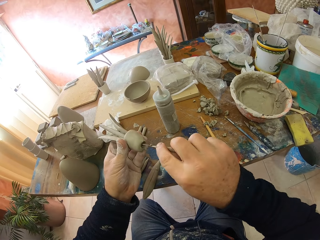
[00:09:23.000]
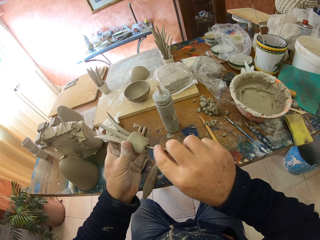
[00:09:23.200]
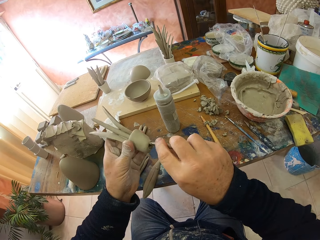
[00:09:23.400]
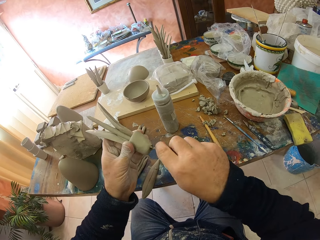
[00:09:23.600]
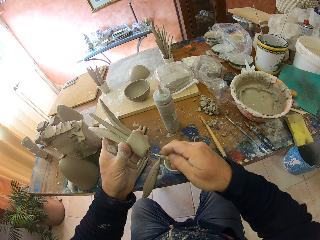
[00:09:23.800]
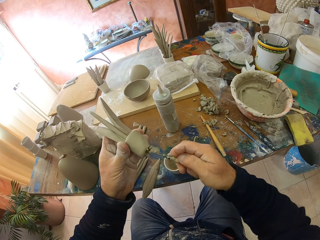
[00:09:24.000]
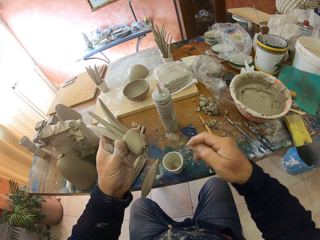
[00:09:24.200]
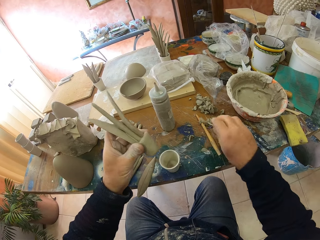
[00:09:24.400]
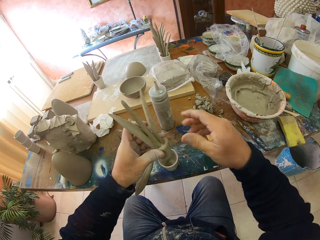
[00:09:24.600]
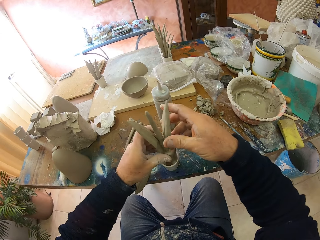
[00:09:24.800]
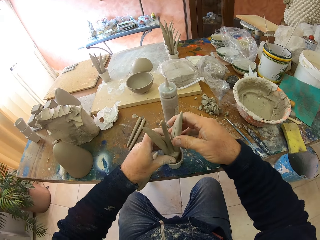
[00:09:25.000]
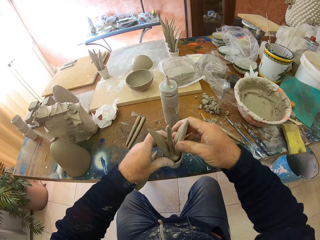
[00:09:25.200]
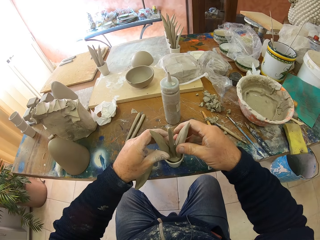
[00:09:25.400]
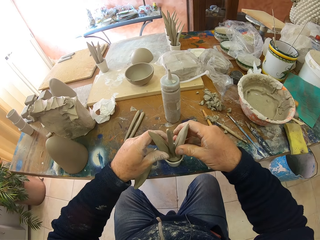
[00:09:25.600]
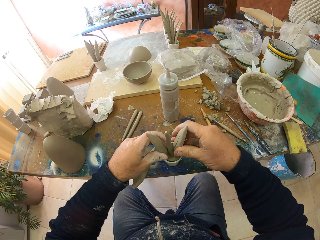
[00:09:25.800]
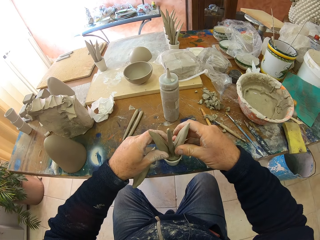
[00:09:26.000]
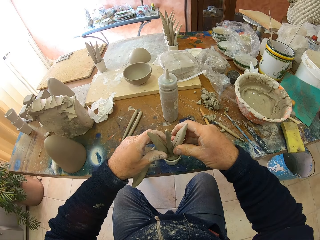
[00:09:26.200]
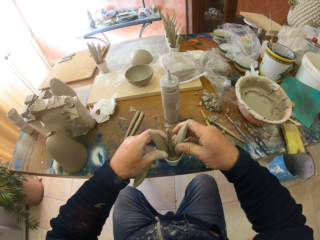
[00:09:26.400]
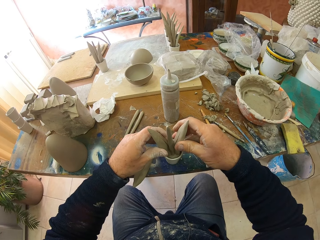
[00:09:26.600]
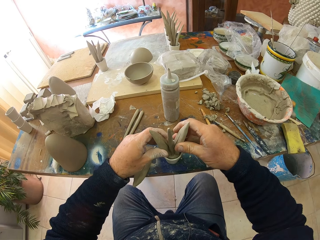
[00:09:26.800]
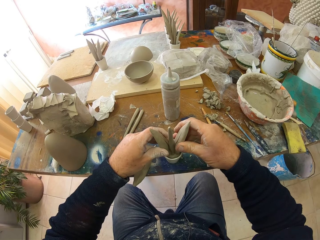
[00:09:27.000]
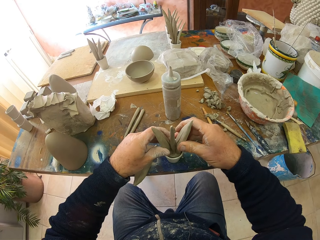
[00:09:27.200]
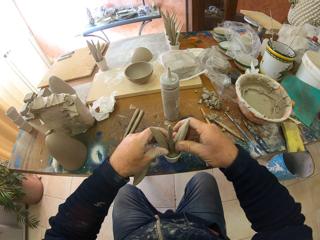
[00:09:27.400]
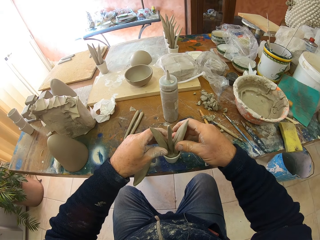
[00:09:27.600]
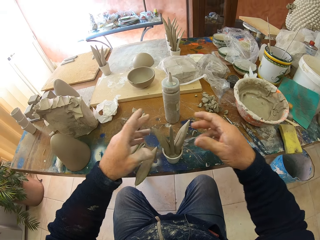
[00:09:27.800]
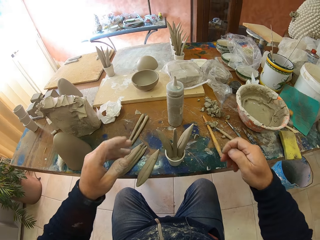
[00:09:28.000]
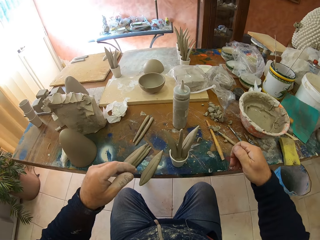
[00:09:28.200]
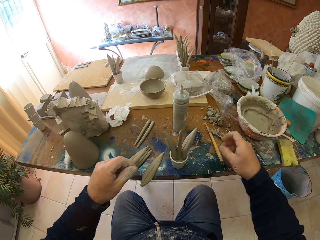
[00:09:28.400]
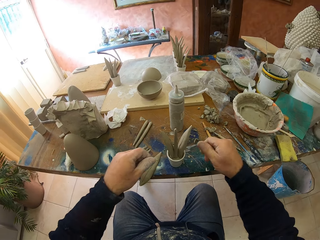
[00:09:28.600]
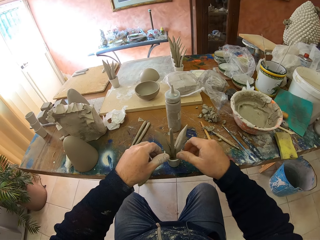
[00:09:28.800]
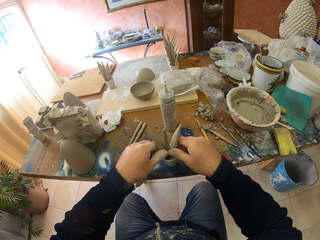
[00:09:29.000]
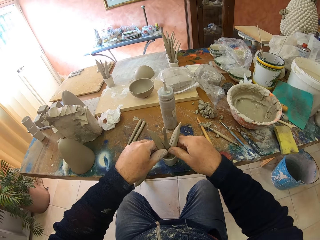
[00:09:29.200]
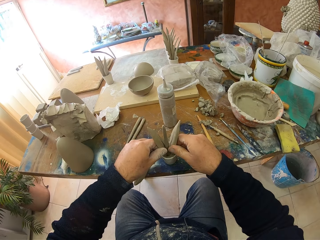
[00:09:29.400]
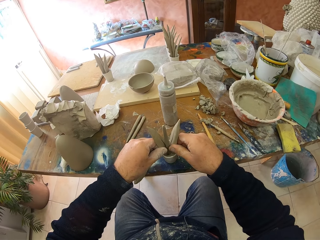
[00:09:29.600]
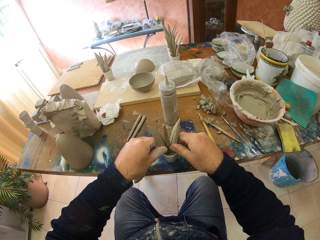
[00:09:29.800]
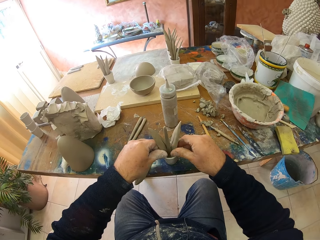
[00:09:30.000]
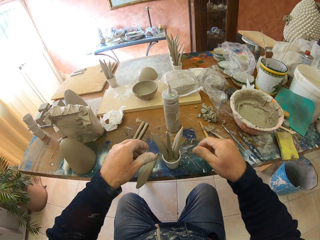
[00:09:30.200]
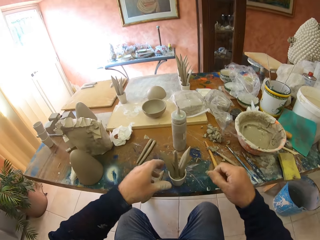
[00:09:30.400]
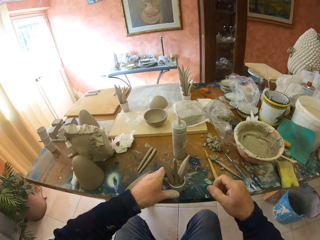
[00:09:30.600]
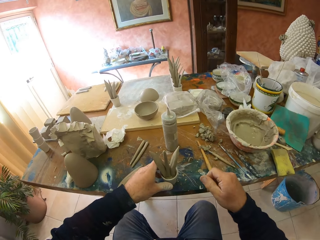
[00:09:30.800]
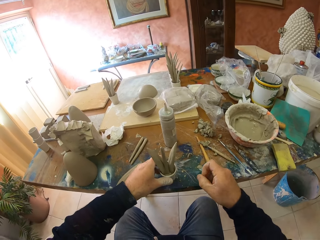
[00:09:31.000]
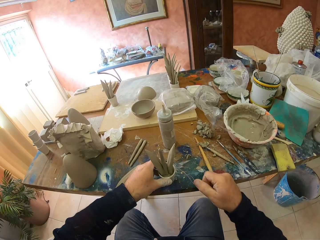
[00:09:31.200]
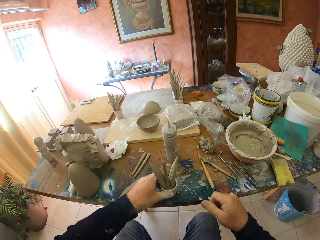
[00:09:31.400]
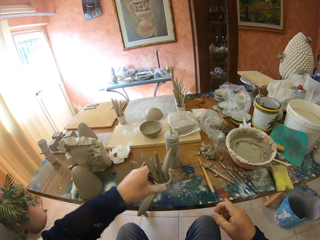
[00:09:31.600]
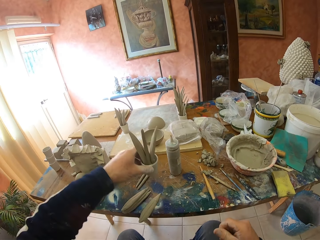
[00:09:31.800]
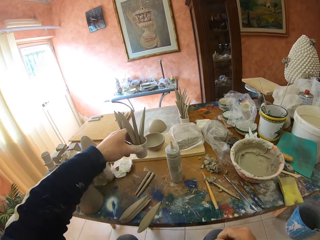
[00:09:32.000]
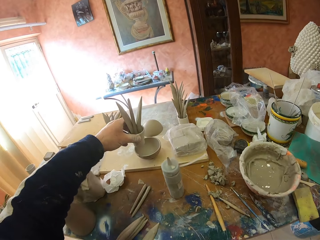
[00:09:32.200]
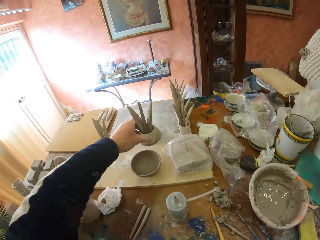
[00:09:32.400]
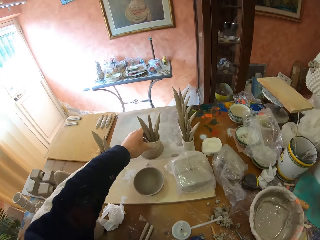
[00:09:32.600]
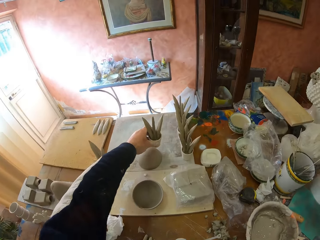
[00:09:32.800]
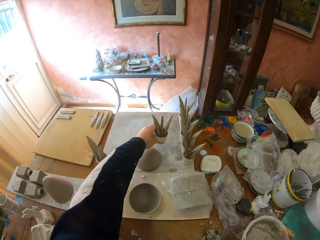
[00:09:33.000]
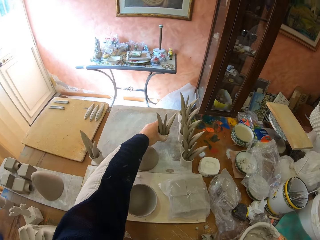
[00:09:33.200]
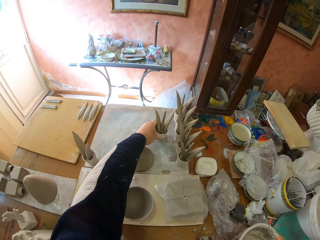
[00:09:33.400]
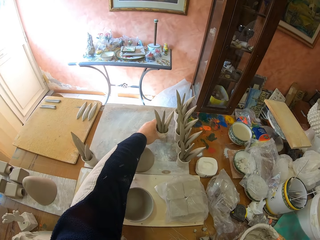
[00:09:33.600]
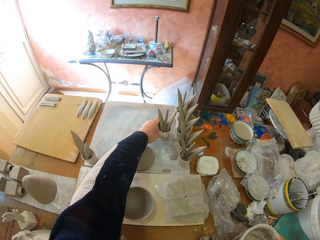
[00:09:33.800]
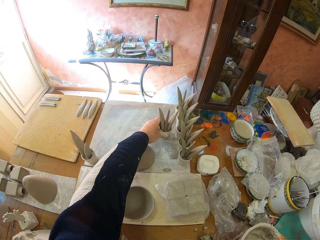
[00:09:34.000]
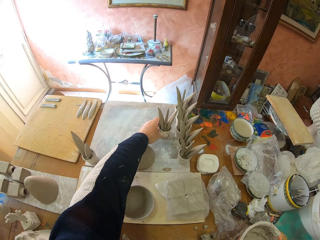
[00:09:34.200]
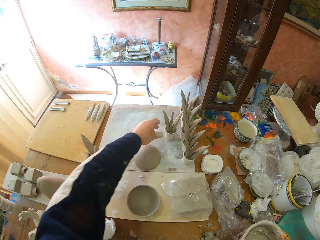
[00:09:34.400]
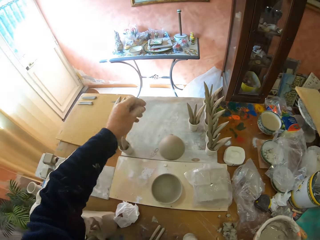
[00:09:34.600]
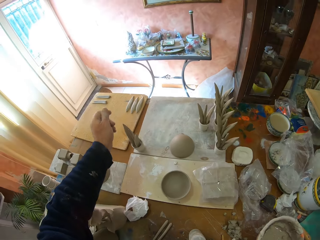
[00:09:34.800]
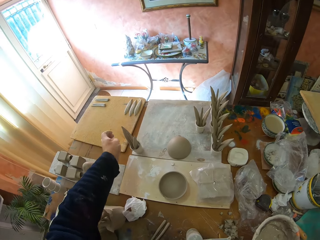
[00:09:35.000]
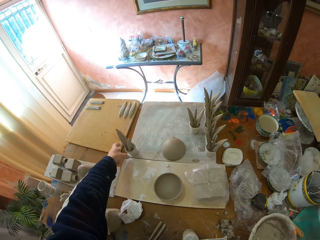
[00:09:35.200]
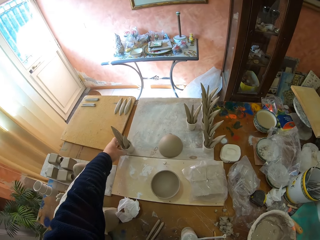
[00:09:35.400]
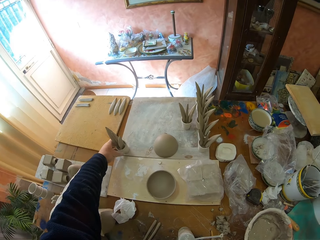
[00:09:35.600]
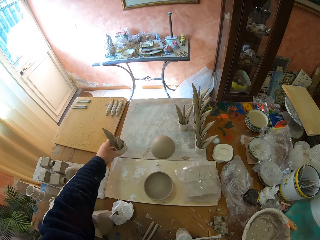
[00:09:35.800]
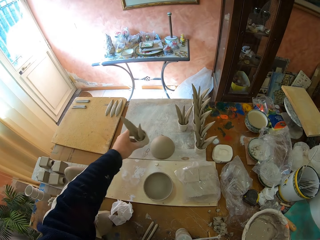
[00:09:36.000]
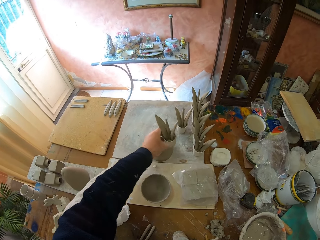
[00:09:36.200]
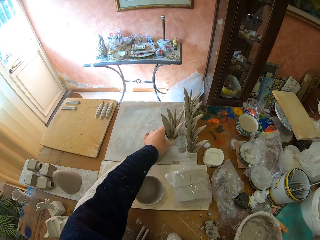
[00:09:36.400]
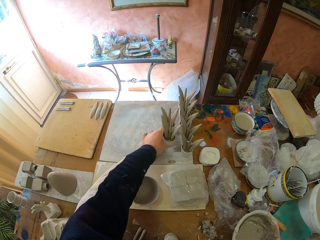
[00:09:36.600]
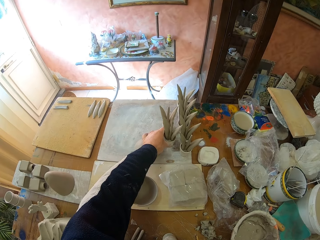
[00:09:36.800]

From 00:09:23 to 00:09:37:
The camera wearer puts the sculpting tool on the table. They put the sculpt in the container. They put the sculpt on the end of the table.

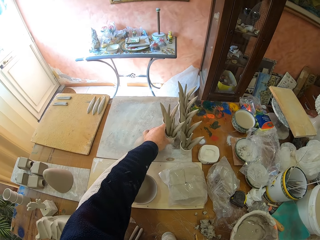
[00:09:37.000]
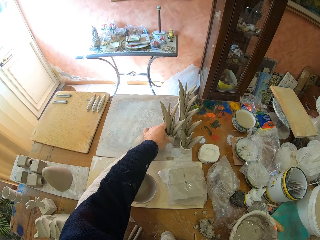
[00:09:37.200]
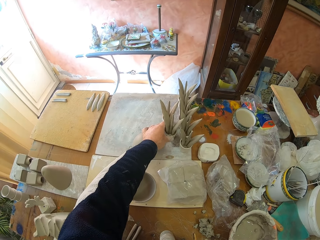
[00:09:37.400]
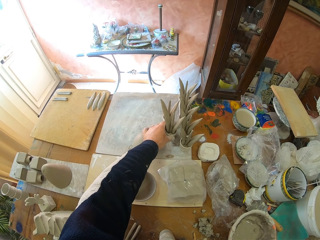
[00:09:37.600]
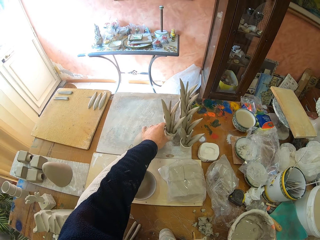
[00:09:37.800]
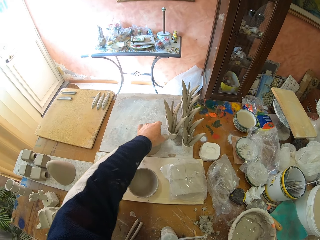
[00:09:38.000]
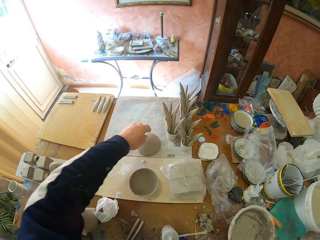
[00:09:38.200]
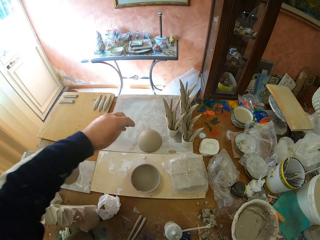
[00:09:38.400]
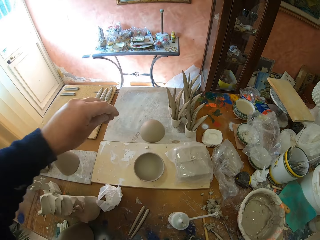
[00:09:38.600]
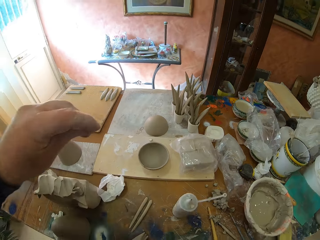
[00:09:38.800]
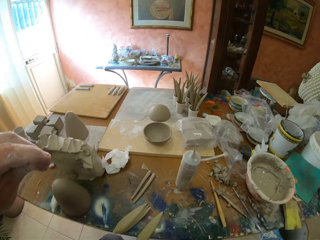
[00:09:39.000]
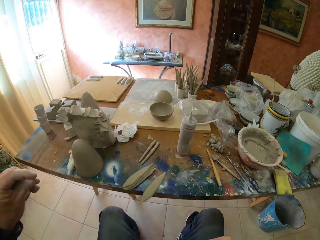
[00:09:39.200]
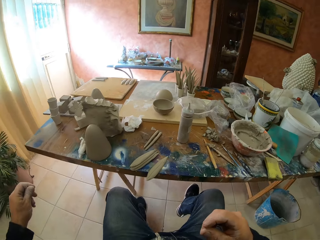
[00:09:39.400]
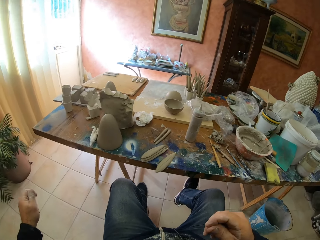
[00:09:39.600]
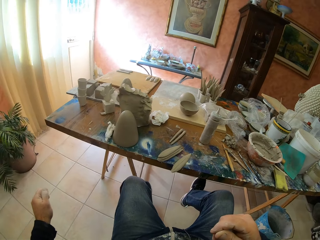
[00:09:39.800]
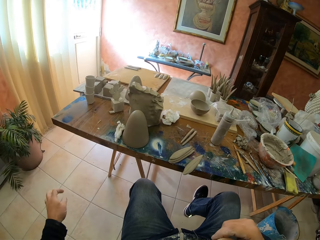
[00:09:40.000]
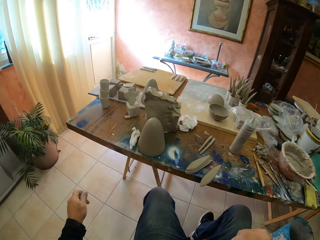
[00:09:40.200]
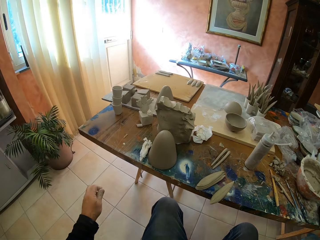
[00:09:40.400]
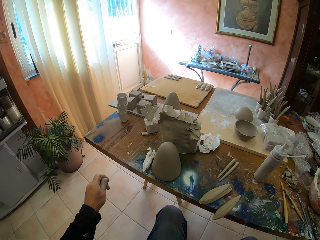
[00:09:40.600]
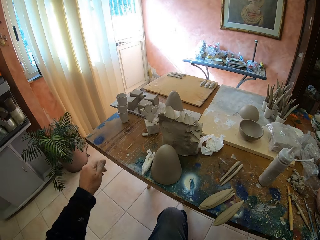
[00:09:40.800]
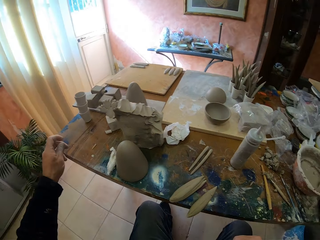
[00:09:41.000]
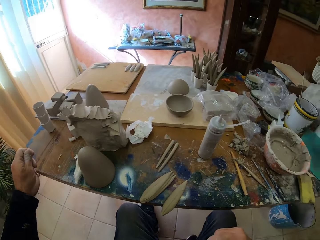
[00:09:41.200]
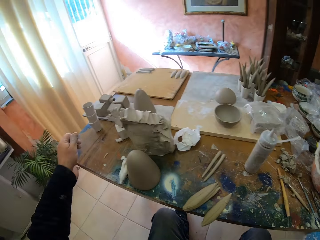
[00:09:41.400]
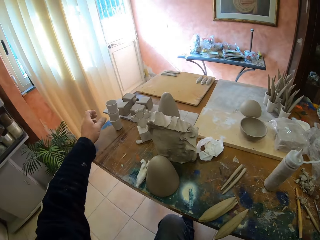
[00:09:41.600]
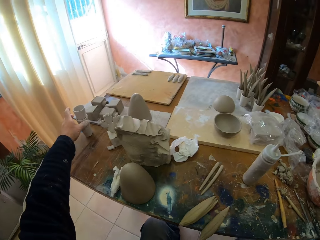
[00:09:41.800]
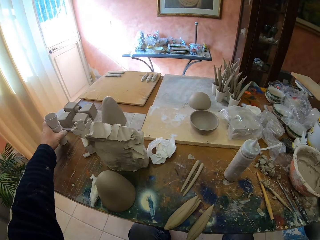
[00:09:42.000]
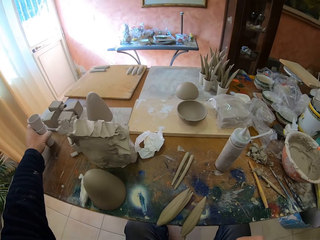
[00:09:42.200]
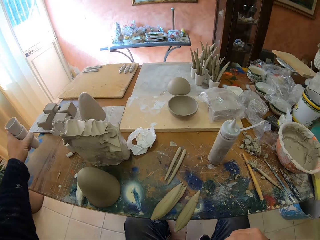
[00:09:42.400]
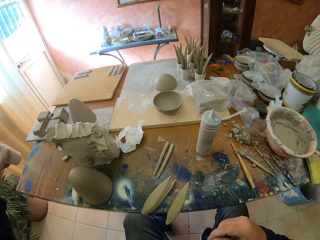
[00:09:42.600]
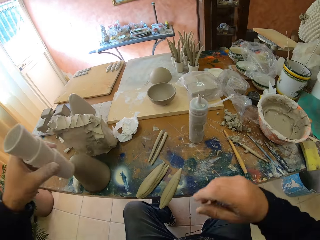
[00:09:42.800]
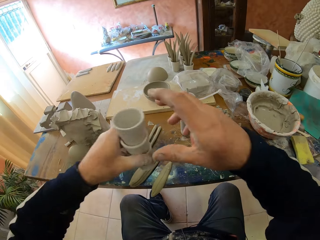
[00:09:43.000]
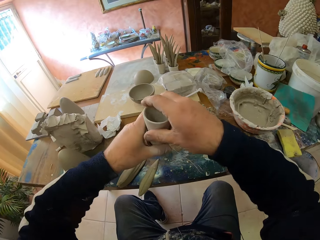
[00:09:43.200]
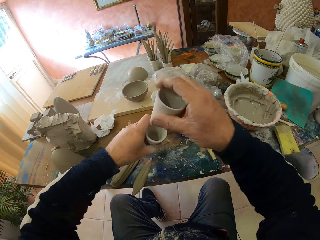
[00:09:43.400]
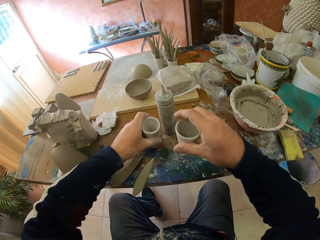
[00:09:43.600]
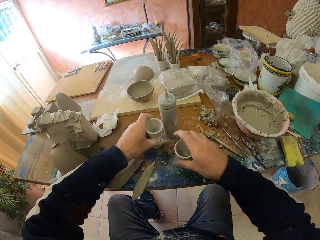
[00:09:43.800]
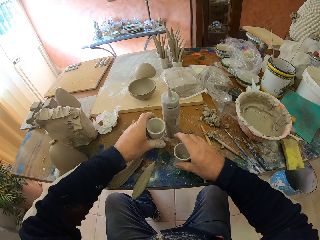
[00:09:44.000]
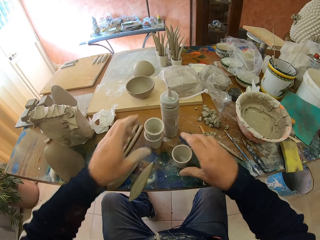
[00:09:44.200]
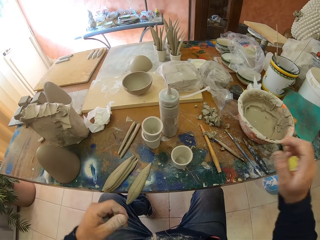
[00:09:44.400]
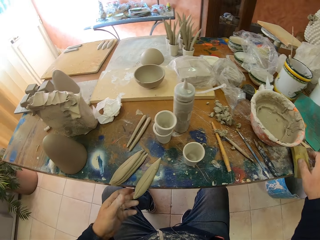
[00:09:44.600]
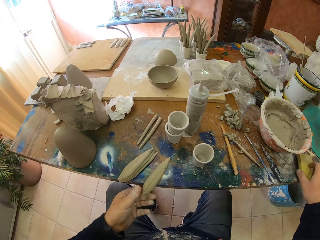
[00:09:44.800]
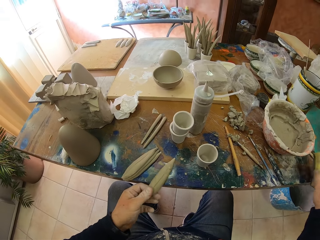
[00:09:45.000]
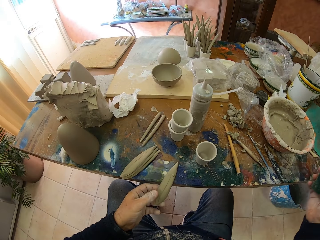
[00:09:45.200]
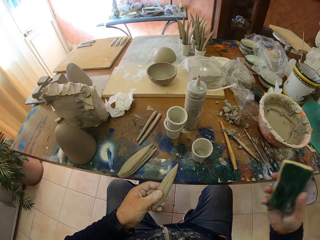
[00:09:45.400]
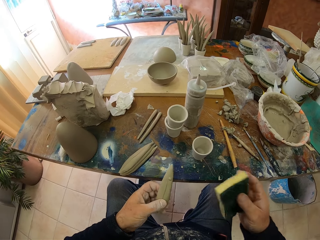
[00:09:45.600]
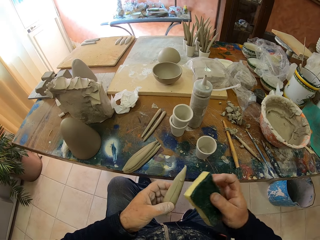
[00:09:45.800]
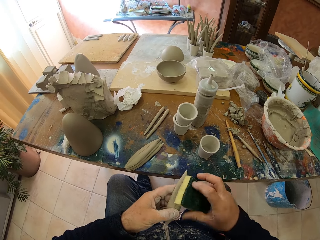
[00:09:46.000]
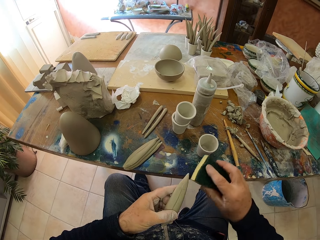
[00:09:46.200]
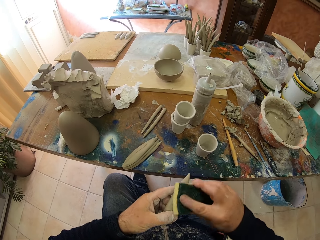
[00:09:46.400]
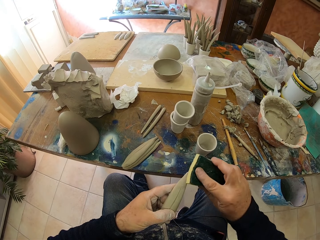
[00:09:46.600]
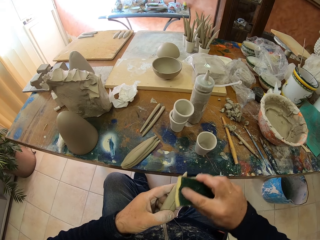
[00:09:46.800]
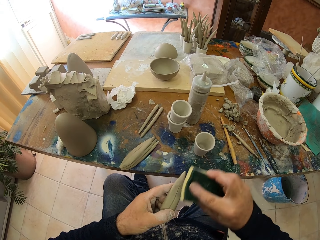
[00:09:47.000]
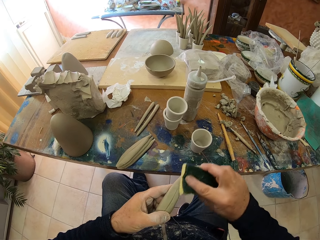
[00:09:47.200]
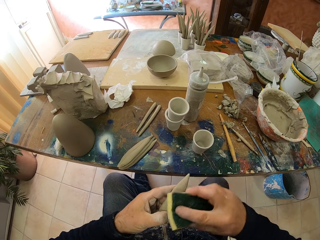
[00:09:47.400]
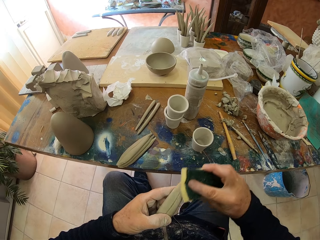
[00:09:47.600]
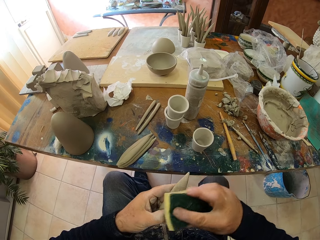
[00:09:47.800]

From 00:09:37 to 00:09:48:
The camera wearer picks up some containers. They put a container on the table. They pick up a super bright. They pick up some moulding clay and wipe the molding clay.
